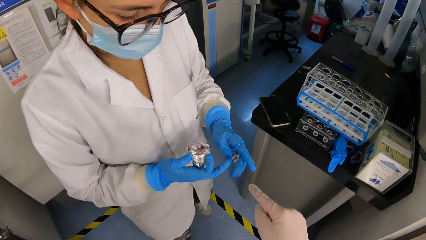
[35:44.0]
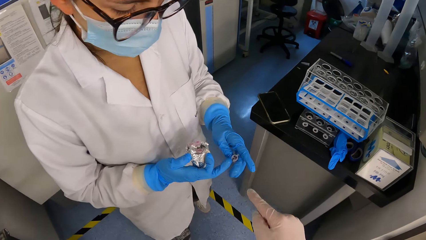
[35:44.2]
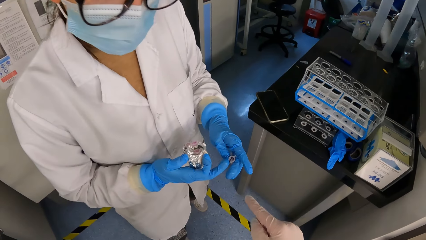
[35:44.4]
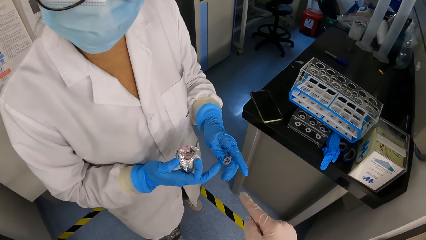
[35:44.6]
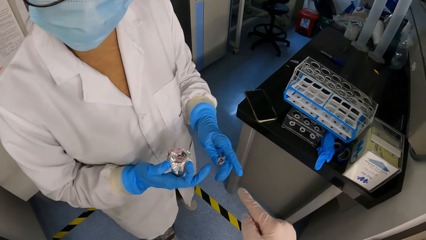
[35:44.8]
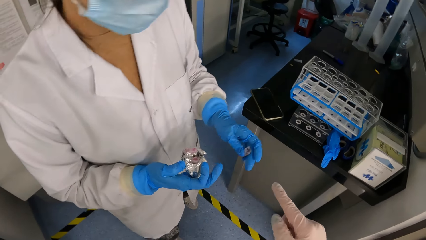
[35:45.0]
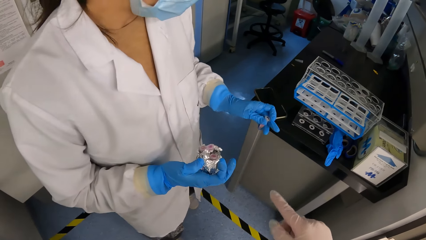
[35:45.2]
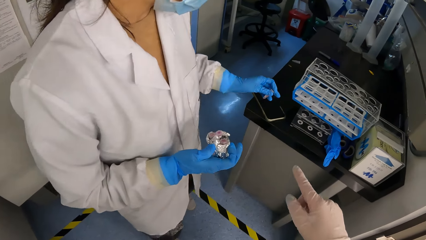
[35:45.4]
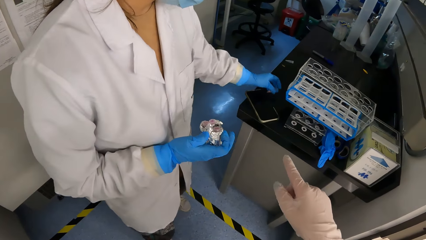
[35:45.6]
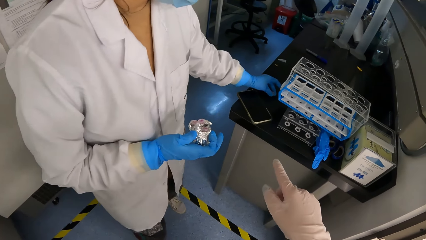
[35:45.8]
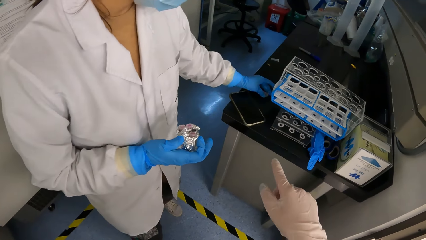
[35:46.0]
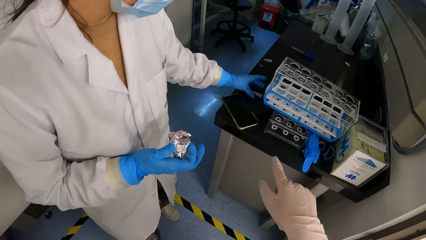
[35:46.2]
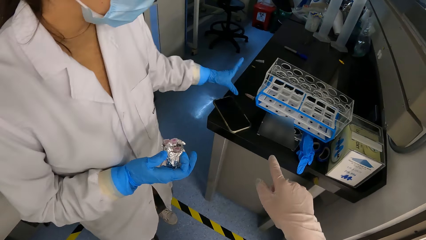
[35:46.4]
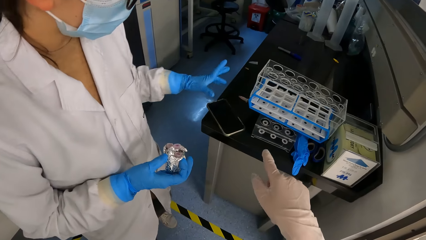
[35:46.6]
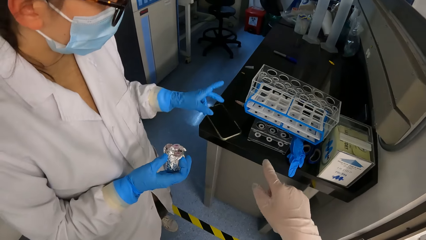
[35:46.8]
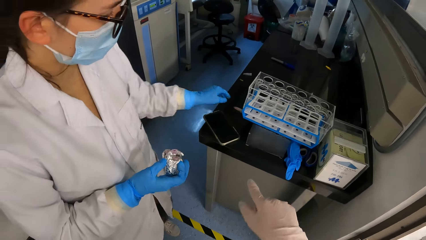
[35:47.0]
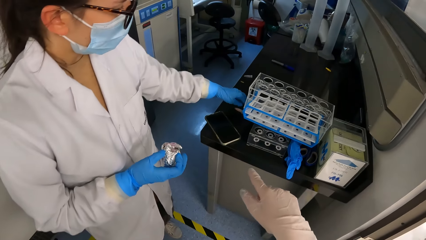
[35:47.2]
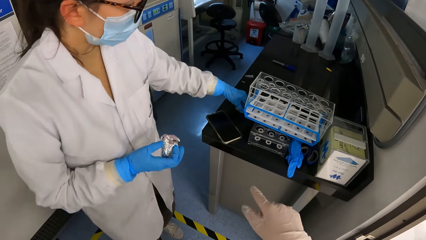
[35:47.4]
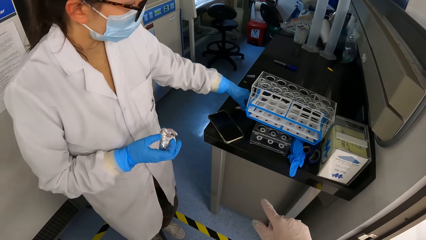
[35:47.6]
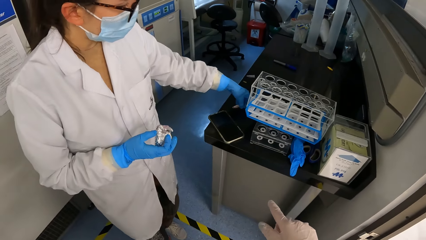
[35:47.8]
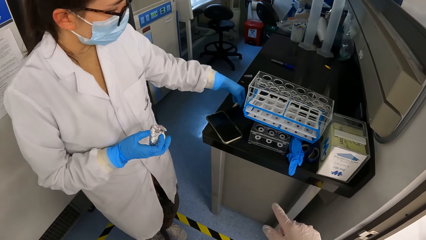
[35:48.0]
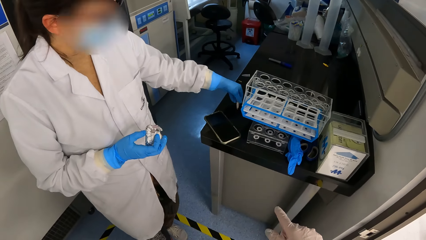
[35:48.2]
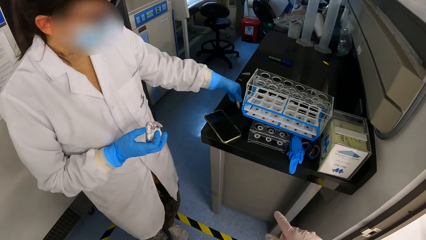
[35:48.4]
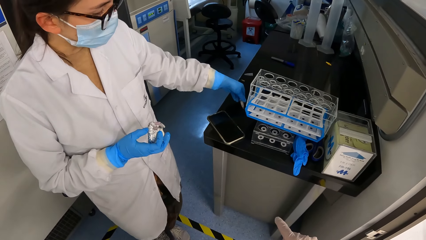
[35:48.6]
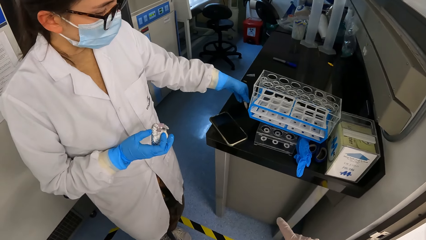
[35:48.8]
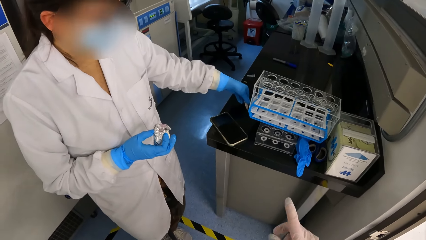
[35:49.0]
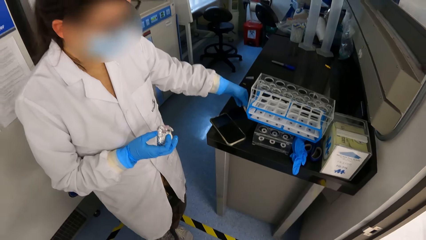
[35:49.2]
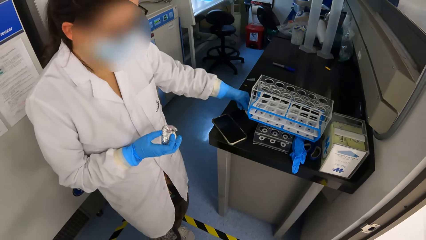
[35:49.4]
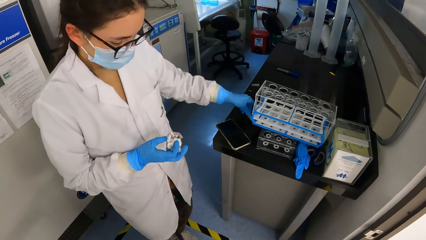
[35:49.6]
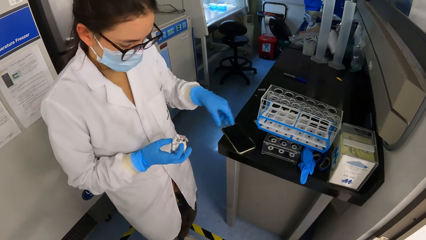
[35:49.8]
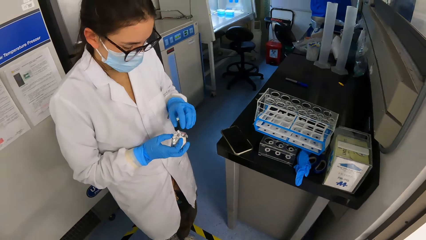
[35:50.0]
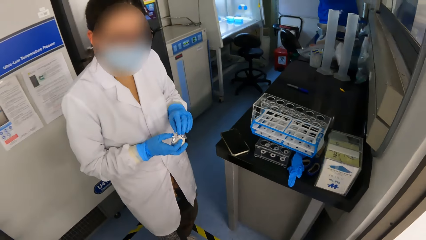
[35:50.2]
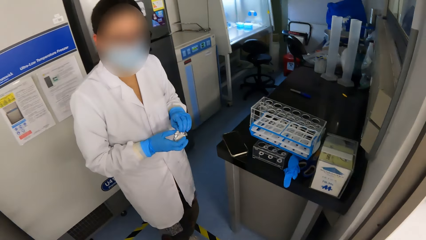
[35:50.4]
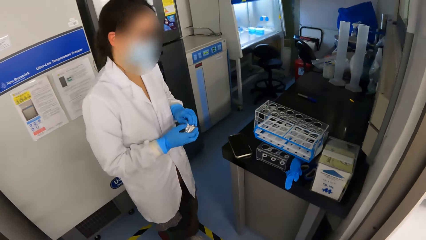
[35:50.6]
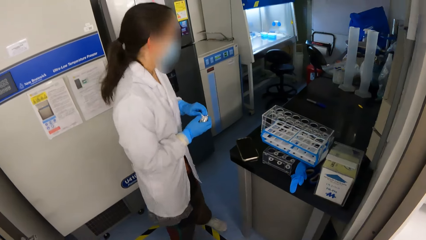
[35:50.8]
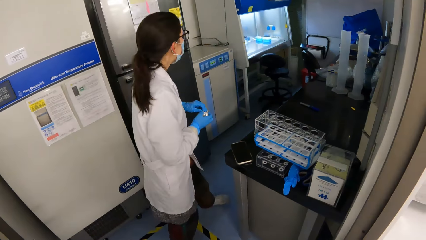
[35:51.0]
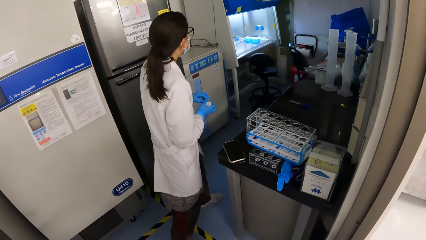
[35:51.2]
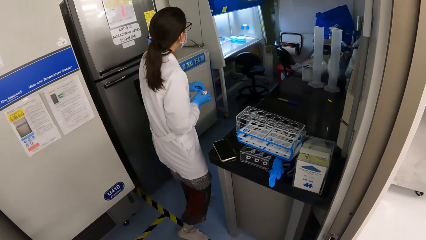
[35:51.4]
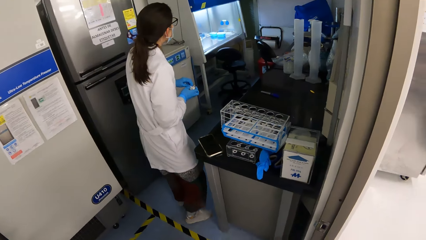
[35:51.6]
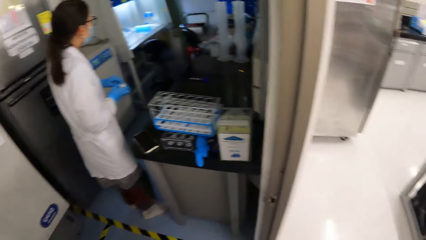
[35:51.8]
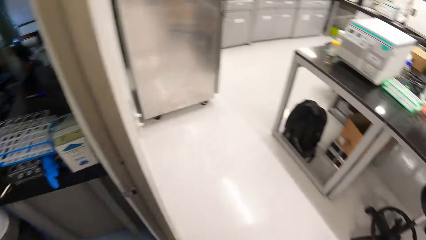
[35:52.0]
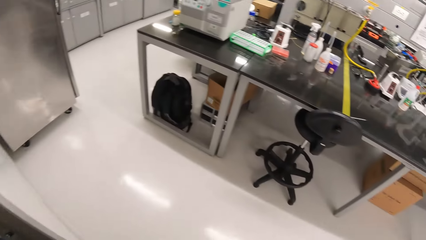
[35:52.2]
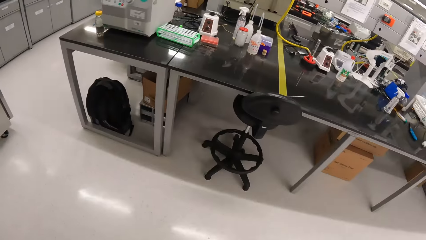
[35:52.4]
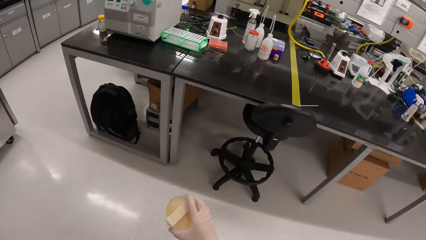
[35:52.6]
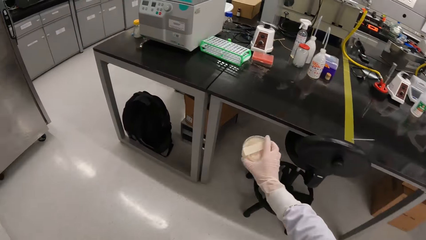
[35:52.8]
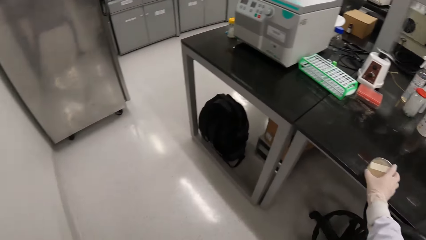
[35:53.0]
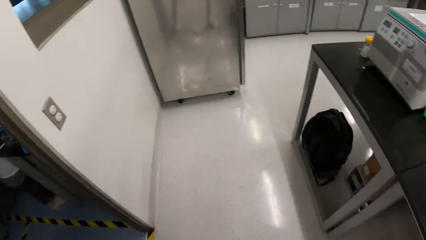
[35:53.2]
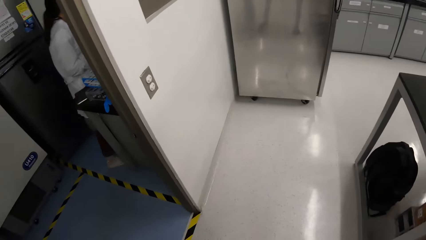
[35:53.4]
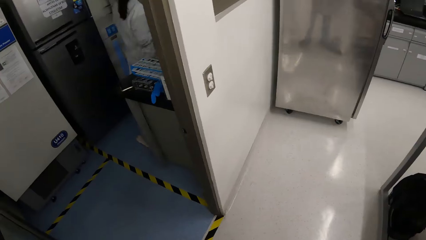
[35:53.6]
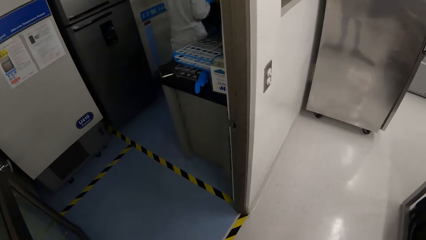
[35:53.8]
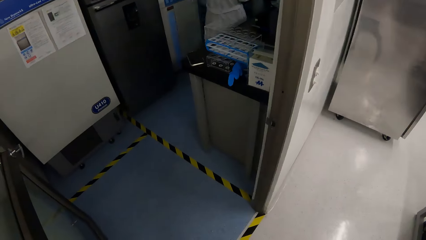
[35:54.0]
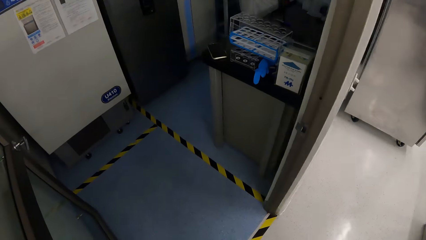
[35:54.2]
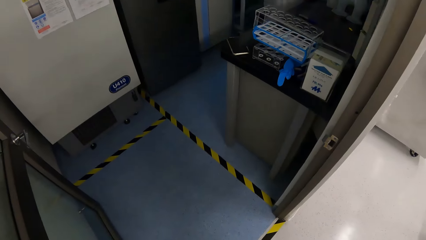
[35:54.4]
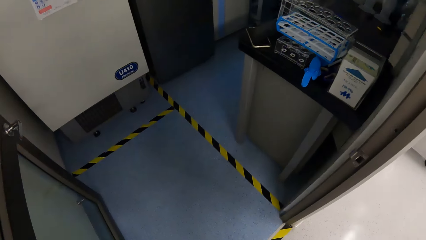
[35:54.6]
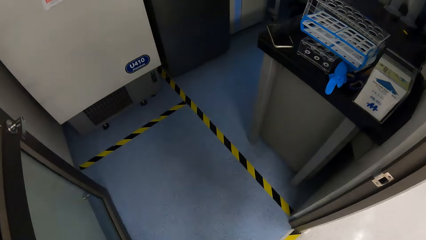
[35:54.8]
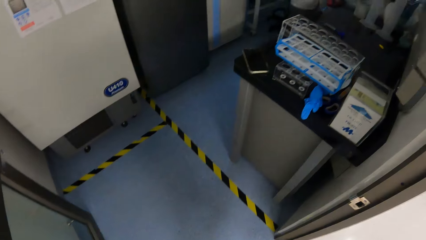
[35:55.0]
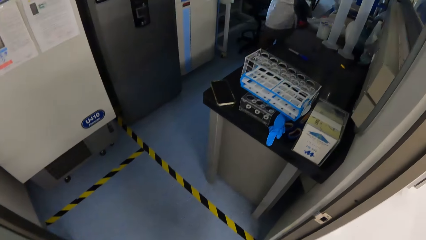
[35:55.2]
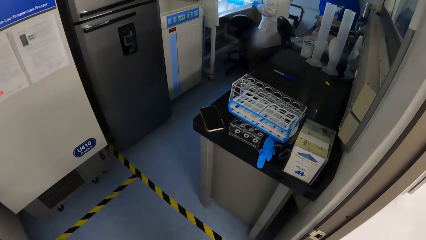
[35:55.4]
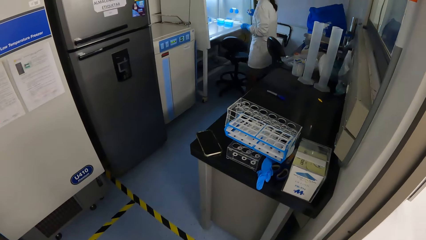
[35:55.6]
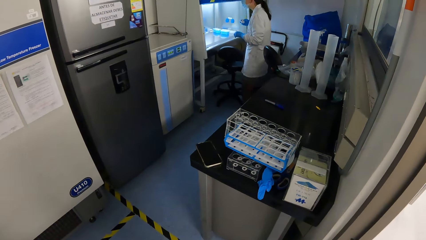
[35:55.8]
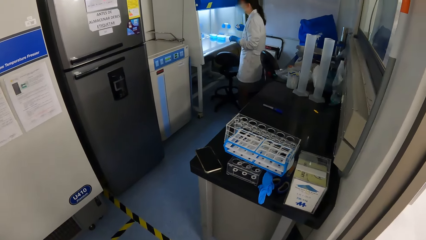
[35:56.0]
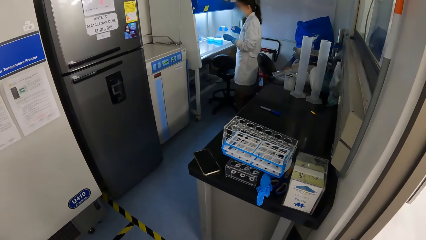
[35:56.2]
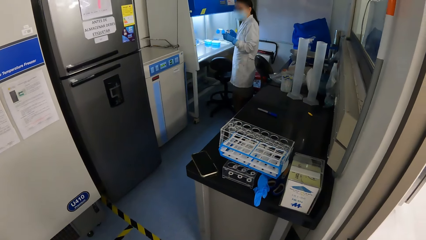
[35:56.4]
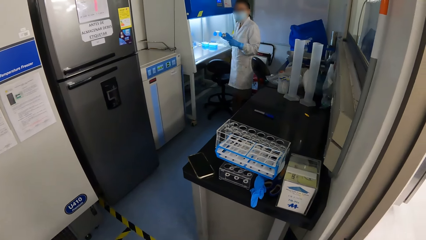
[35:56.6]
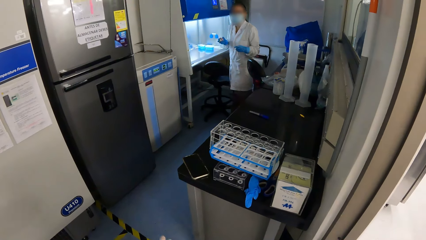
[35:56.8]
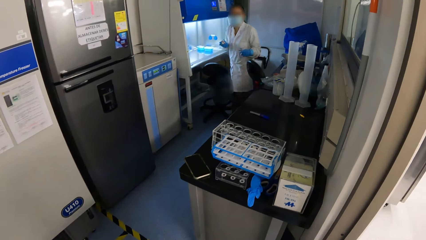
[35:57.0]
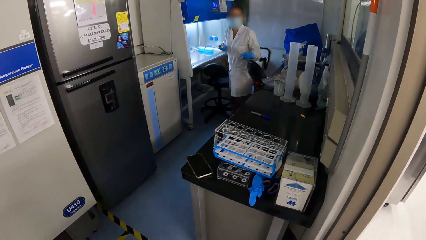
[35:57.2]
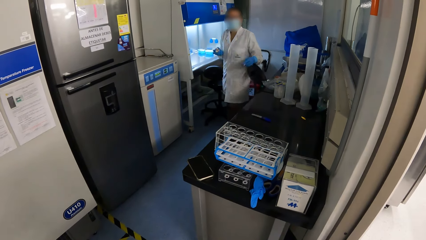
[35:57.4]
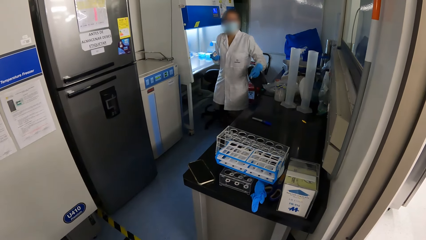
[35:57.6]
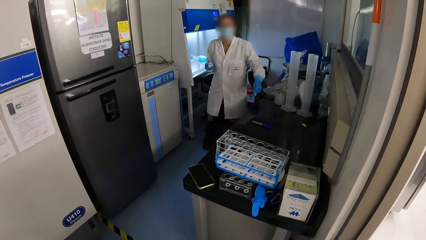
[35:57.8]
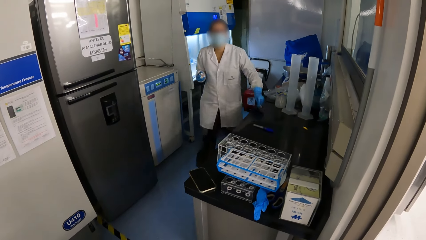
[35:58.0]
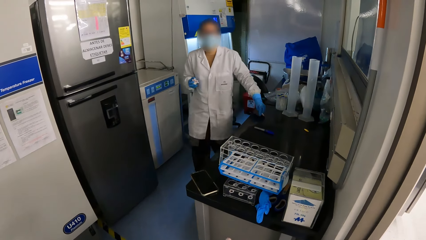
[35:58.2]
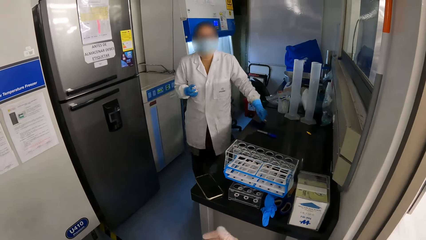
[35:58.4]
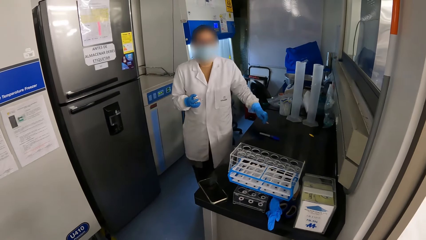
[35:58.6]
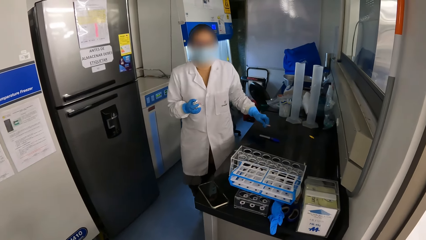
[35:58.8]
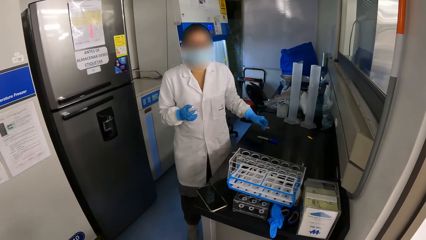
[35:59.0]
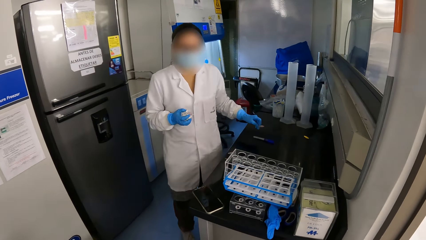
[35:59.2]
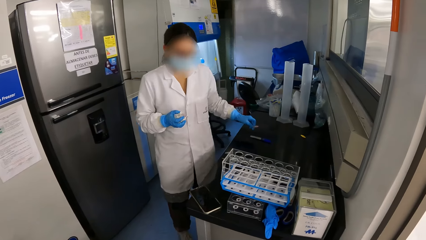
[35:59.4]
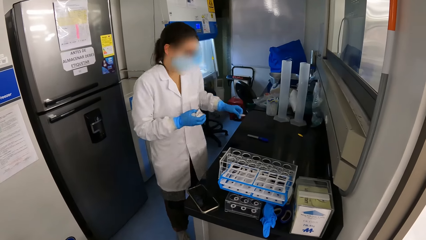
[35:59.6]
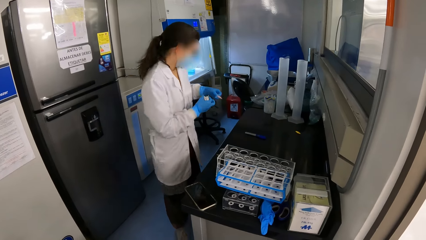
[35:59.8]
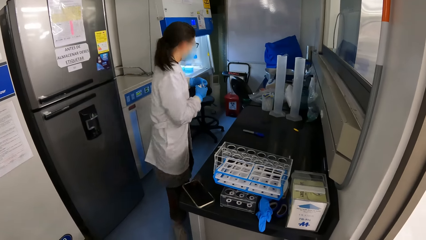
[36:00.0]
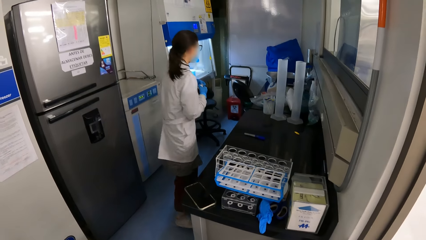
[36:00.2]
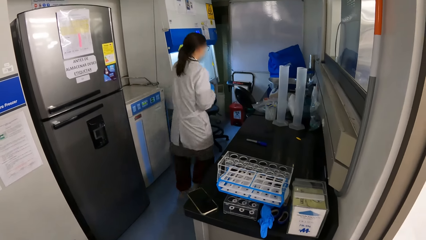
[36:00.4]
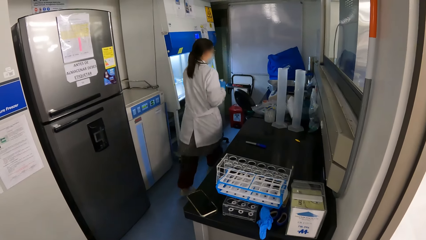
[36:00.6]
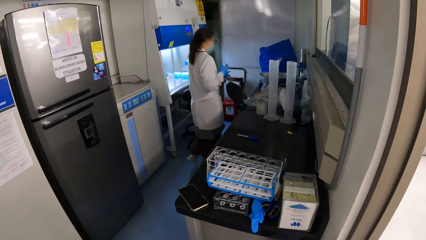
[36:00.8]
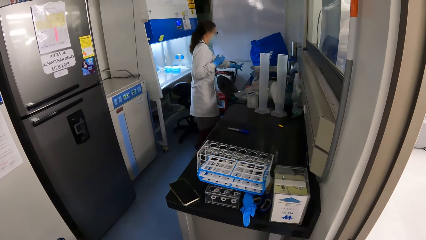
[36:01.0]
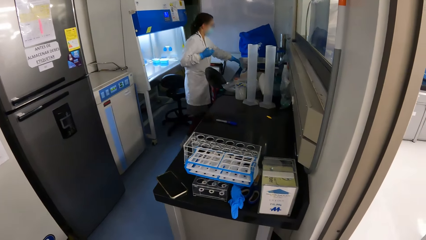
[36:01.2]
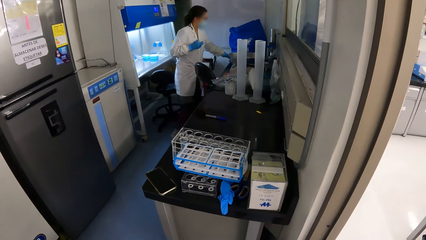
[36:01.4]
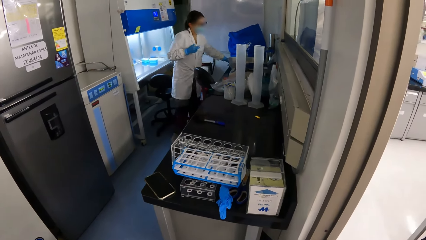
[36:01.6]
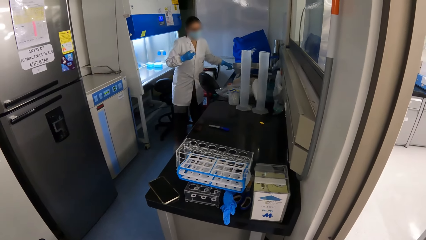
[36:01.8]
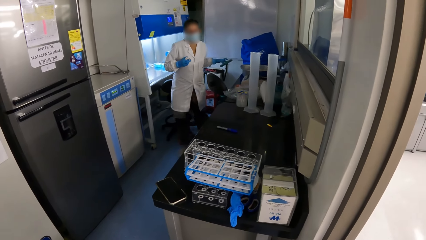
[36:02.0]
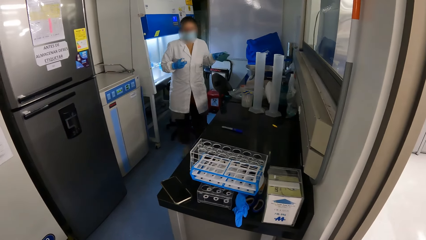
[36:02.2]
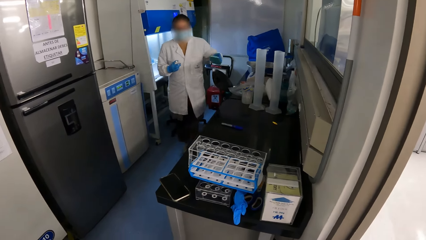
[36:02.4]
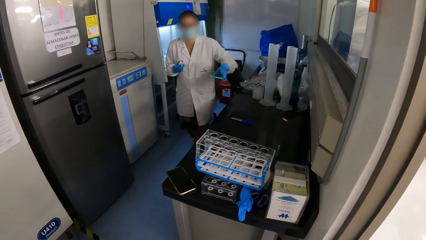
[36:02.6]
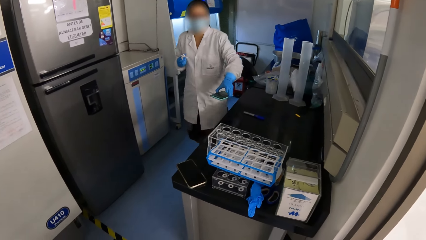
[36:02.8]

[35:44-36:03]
The woman drops the tube on a table with her left gloved hand. The woman picks up the tube from the table with her left gloved hand. The woman drops the tube on the table with her left gloved hand. The woman holds the tubes wrapped with the foil with both gloved hands. The camera wearer looks around. She drops the petri dishes on the table with her right gloved hand. The woman holds the tube with her left gloved hand. The camera wearer looks at the woman. The woman walks in a room. The woman passes the tube from her left gloved hand to her right gloved hand. The woman picks up a phone from the table with her left gloved hand.
